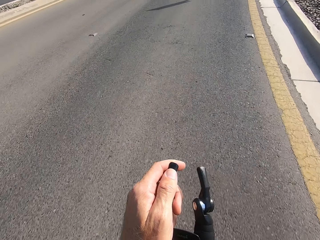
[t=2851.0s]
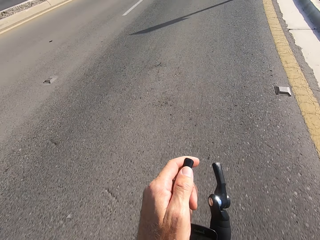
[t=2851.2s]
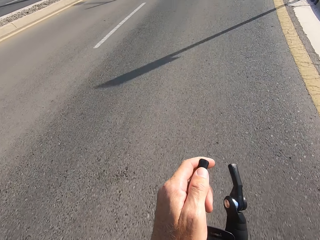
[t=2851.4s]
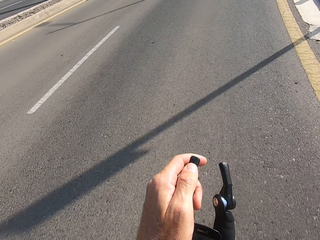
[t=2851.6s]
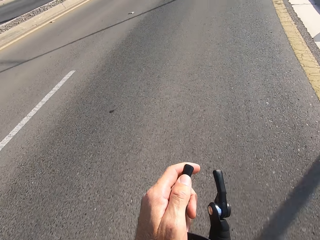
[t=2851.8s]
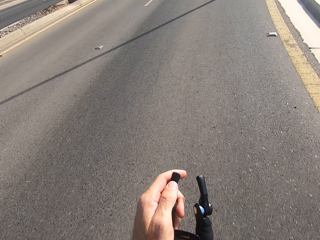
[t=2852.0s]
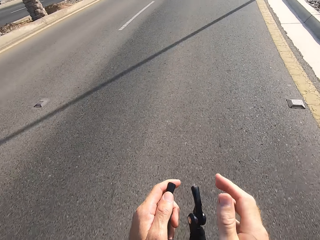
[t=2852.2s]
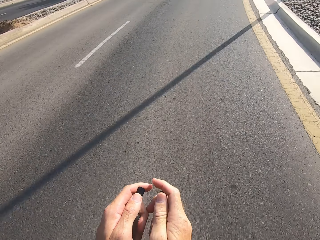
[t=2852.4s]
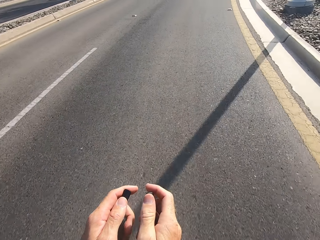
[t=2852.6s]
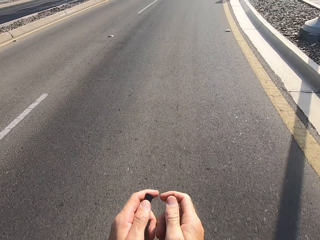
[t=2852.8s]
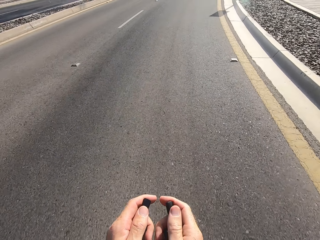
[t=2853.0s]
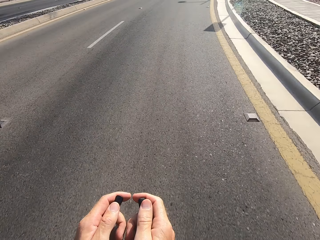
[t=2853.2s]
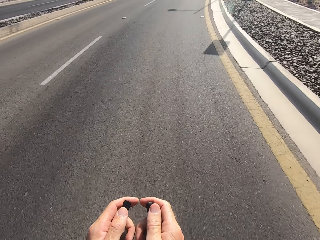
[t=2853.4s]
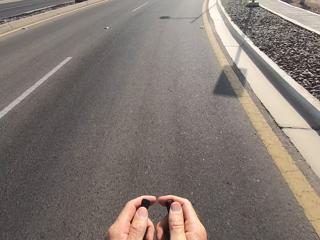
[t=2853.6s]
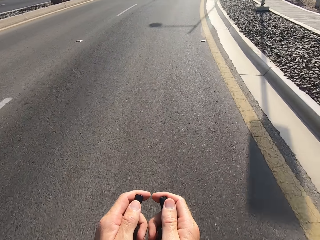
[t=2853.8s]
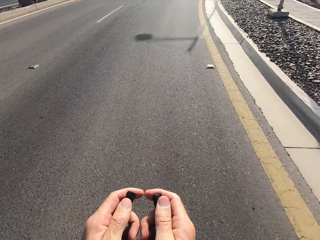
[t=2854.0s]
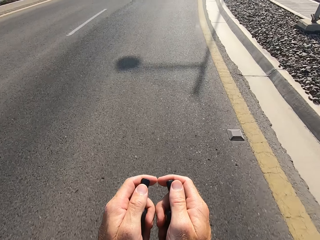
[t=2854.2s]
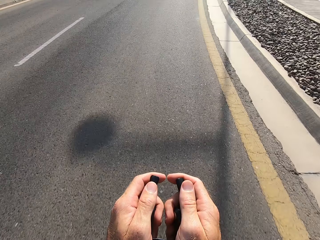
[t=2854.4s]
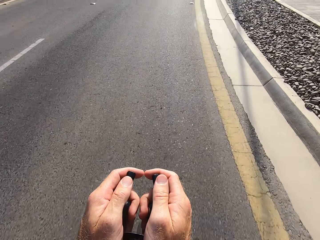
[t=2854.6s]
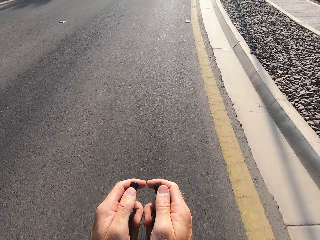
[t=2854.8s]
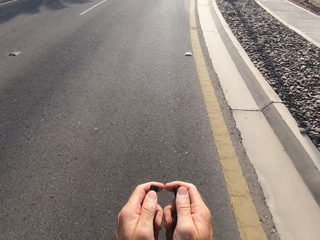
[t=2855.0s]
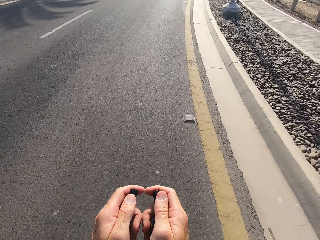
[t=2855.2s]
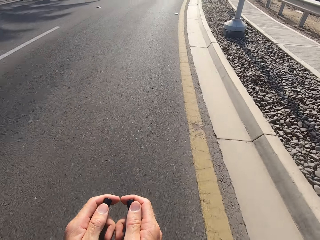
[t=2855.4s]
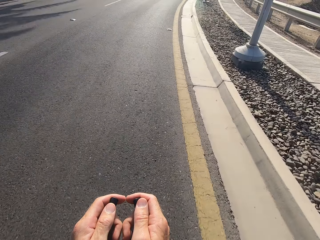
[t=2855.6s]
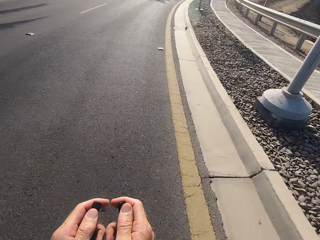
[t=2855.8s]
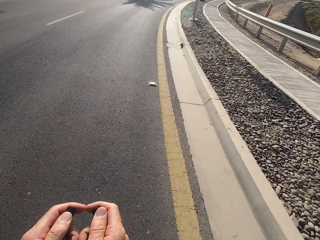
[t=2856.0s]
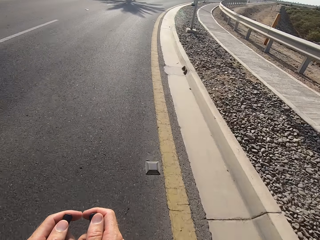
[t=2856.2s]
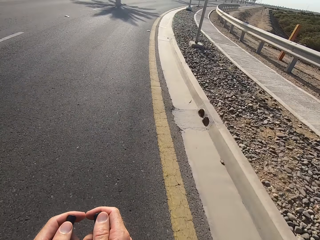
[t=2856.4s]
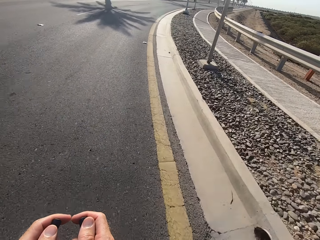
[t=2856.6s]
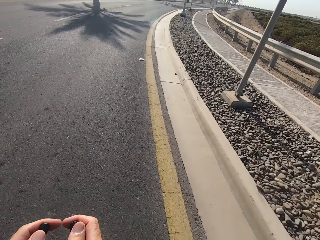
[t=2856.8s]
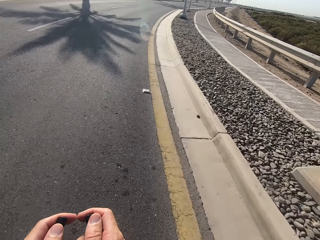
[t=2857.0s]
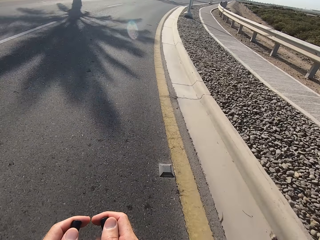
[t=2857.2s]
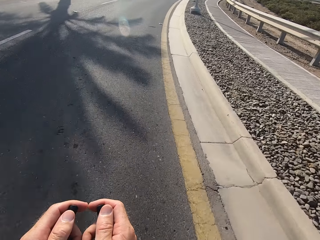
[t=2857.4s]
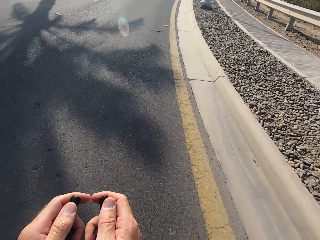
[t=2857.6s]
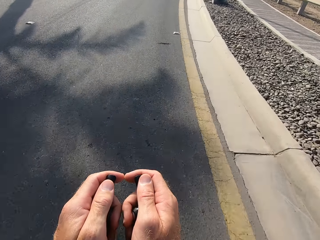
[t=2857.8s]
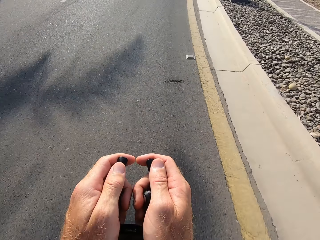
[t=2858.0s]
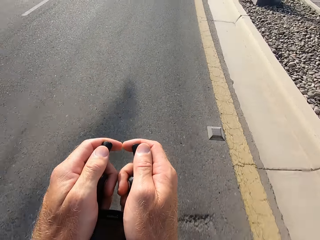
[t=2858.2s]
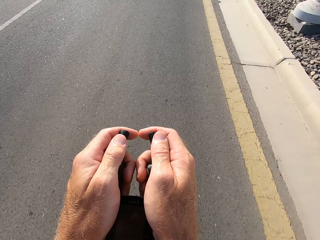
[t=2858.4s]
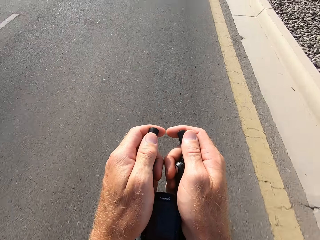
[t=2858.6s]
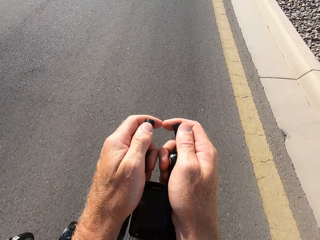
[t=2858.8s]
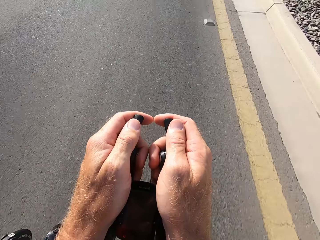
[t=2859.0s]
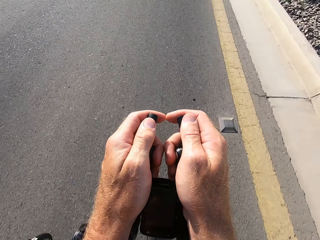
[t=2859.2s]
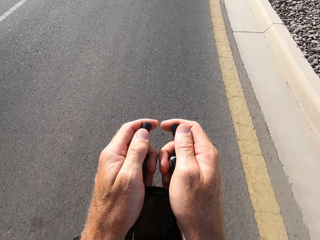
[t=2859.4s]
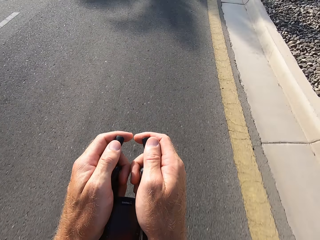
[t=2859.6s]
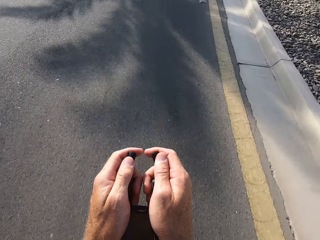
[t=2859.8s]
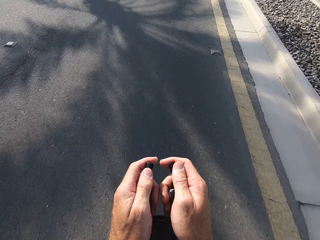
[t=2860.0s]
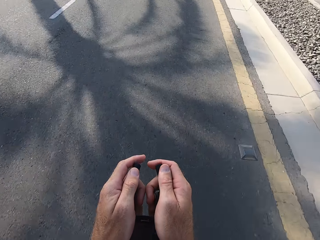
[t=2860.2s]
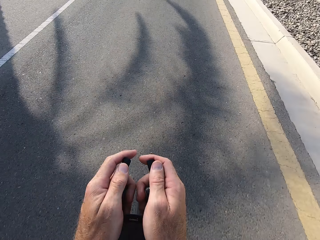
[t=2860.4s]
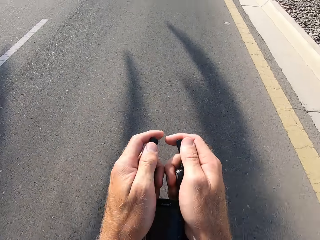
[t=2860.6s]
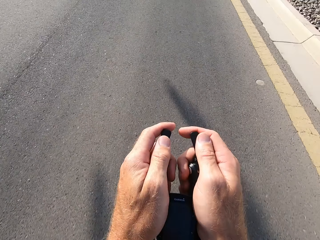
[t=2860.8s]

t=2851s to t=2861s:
The camera wearer swings the right hand. They hold the bike rest handlebar. They cycle on the road.

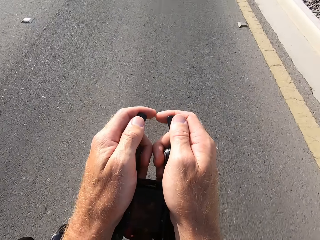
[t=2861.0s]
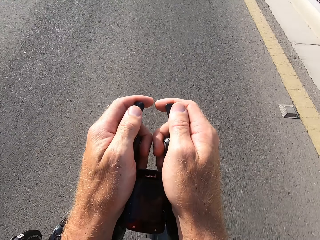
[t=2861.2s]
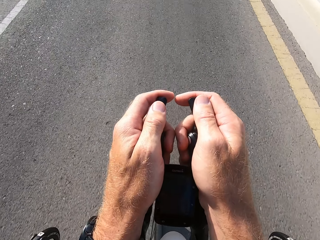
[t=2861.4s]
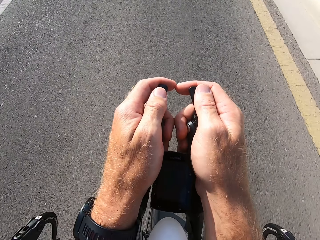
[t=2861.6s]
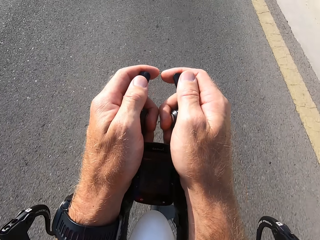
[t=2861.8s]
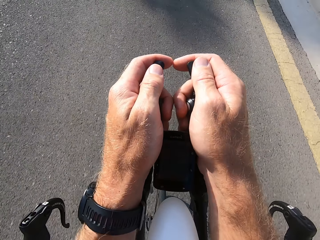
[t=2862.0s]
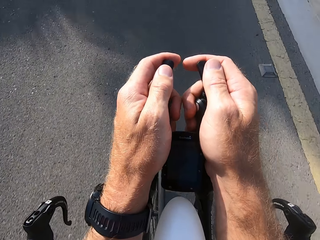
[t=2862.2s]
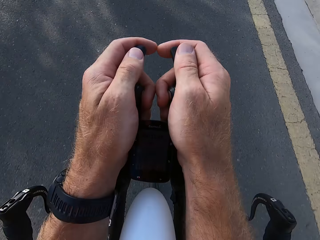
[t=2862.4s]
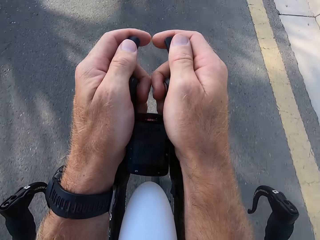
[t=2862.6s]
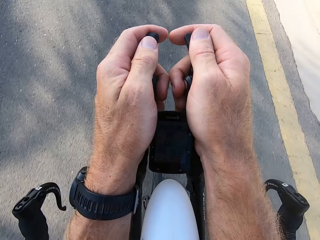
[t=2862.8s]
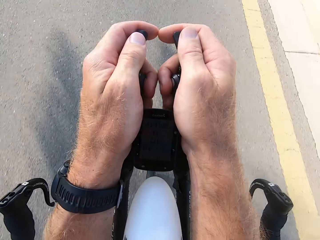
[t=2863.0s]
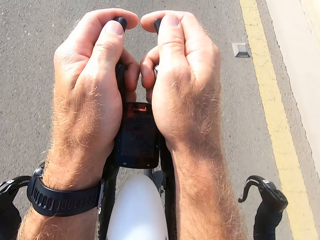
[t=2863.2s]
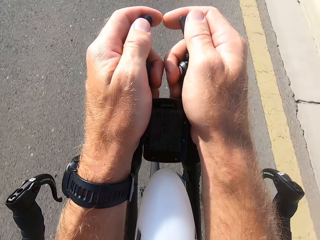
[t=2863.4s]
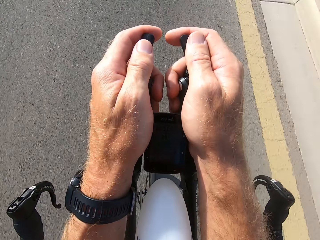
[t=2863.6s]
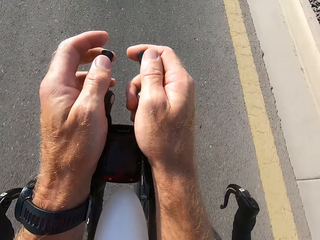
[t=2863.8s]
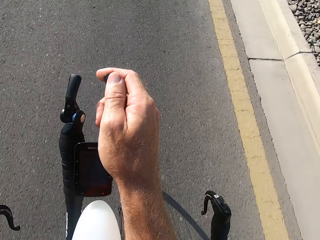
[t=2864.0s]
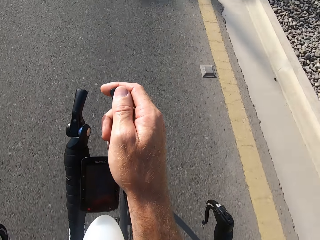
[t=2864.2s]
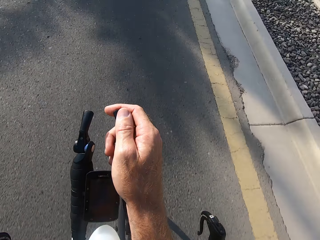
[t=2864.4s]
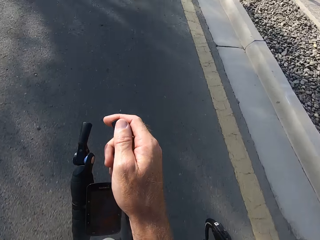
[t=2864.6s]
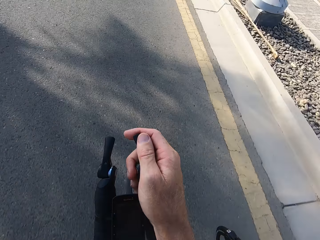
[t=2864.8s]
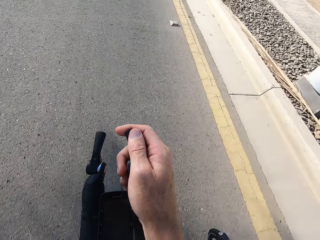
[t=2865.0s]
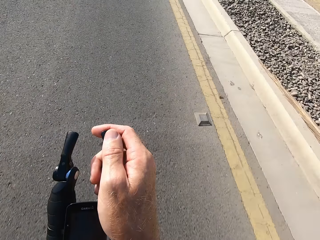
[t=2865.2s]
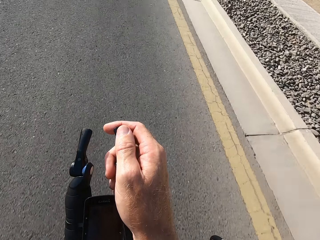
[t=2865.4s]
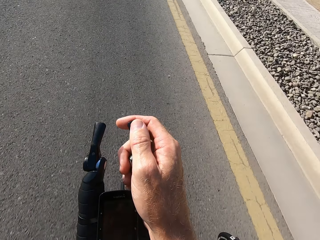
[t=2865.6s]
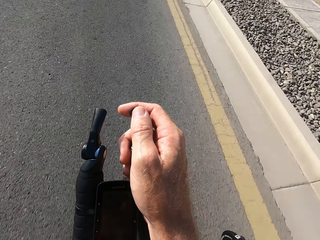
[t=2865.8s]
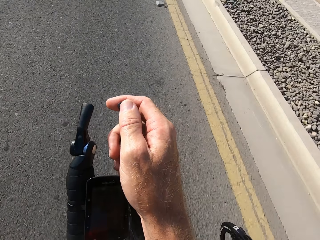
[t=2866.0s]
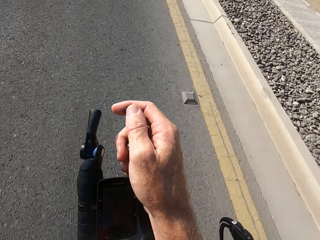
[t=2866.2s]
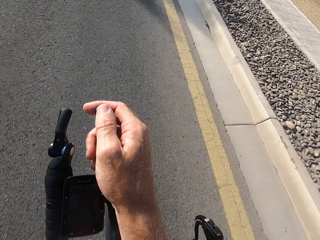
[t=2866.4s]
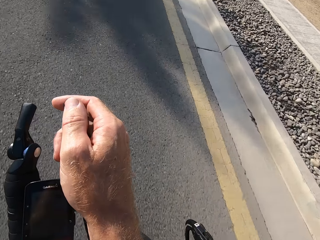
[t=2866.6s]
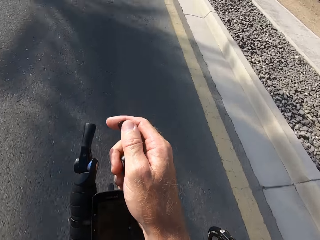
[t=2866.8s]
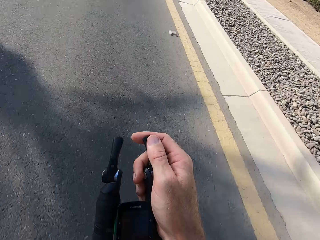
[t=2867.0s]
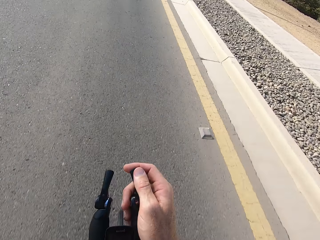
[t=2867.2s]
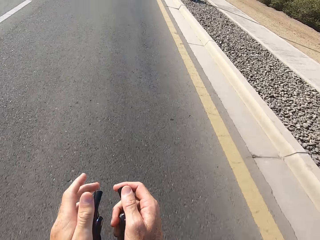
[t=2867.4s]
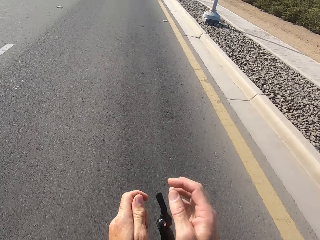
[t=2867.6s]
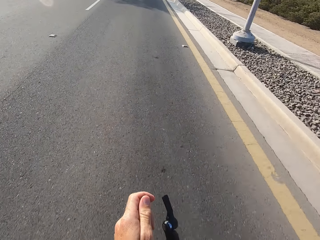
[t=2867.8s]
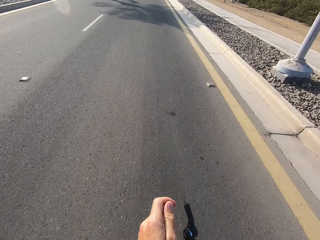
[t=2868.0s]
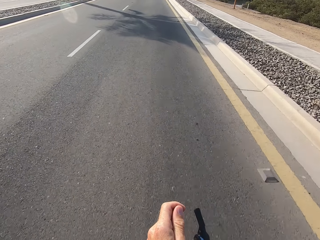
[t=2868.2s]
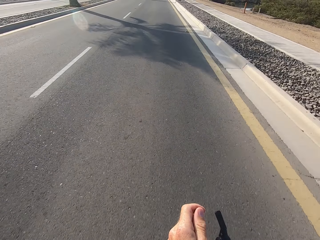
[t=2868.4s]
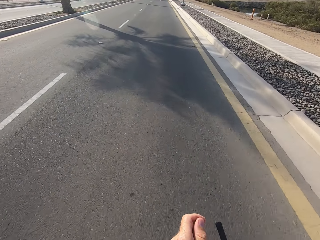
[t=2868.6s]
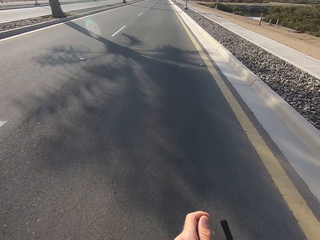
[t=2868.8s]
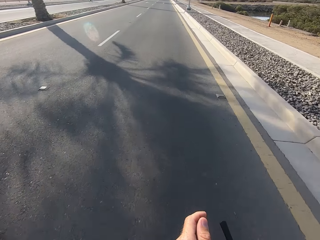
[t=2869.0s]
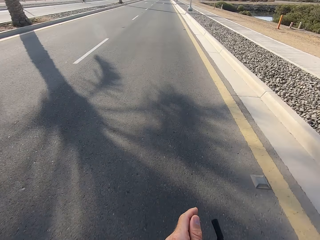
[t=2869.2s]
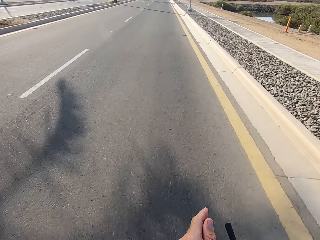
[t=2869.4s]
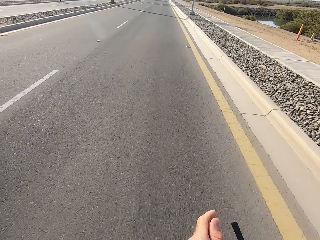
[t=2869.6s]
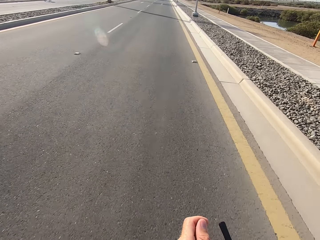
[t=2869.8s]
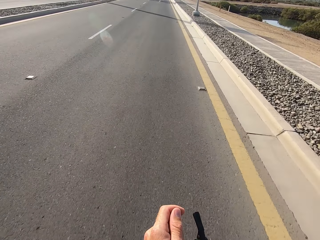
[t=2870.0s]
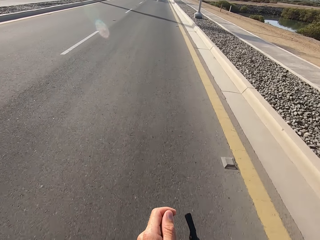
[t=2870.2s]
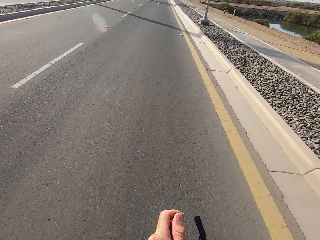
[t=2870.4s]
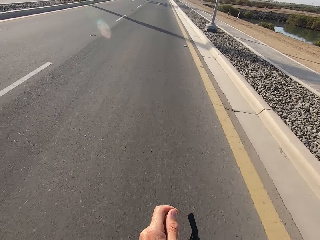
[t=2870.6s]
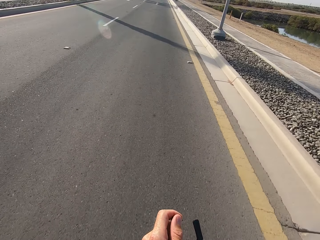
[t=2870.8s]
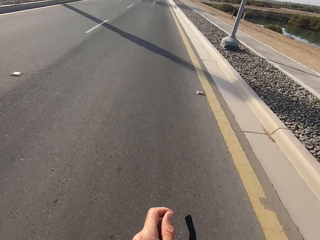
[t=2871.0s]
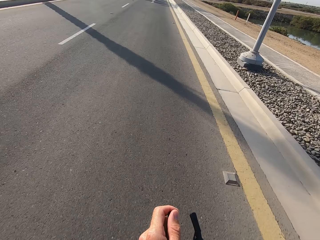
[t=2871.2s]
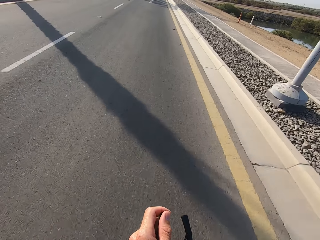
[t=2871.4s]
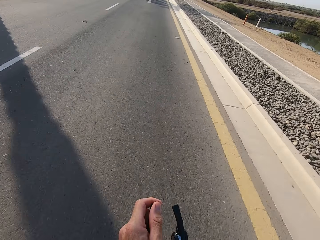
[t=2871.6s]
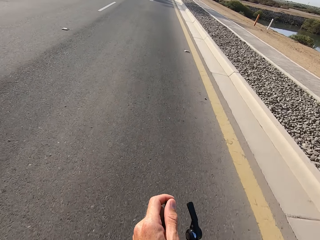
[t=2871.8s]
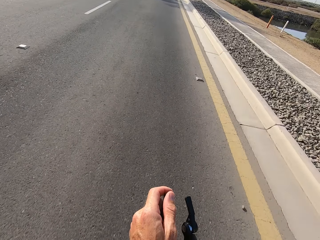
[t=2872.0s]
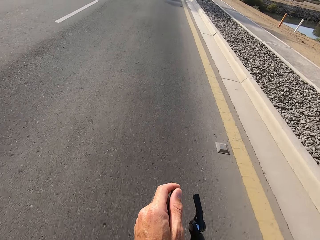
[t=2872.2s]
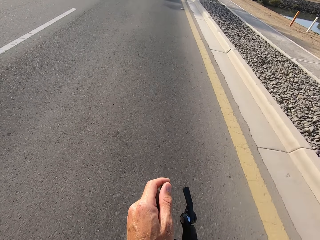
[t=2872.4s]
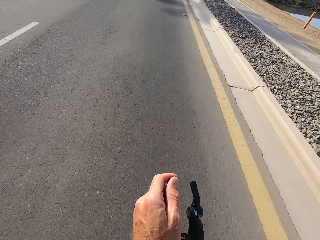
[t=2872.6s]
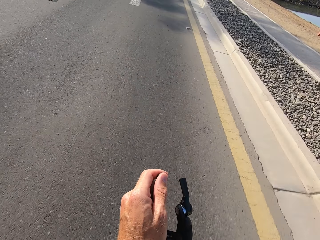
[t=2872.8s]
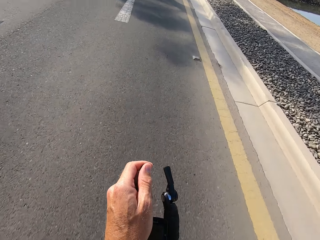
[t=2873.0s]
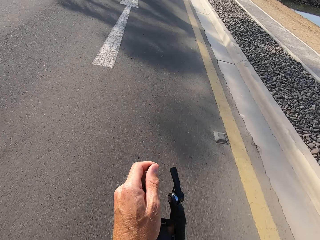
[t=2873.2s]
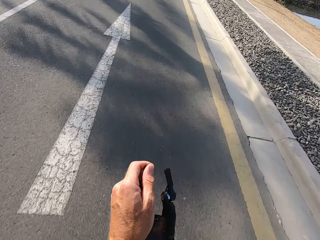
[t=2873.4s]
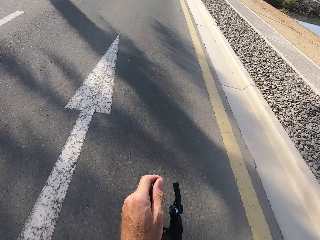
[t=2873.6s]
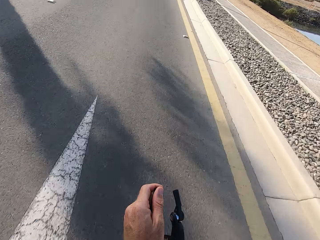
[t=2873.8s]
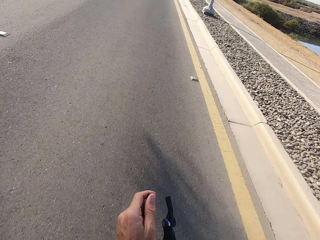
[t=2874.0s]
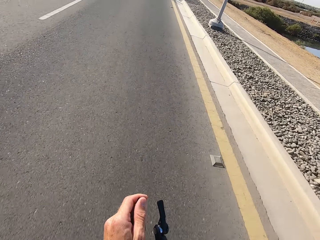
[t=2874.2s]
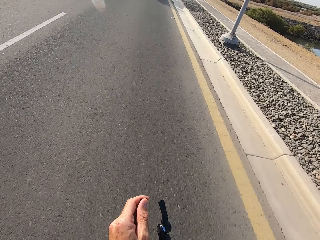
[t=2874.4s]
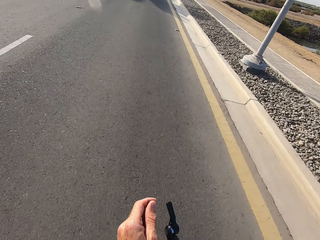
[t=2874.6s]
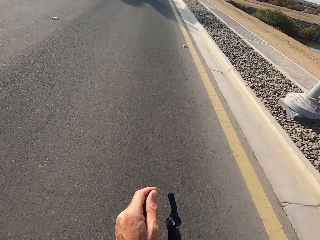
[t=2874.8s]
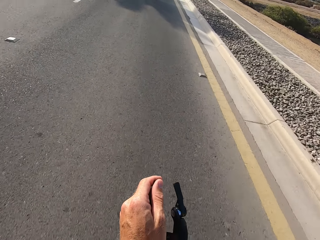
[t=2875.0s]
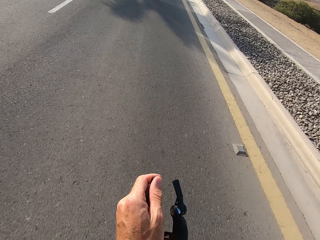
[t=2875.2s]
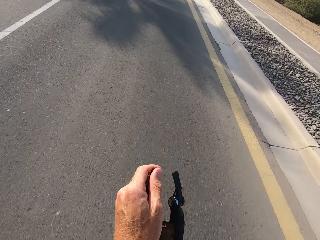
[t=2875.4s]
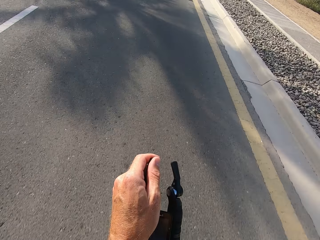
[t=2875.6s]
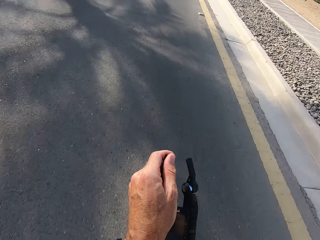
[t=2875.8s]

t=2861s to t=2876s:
The camera wearer swings the left hand. They touch something. They swing the left hand. They swing the right hand. They hold the bike rest handlebar. They touch something.
